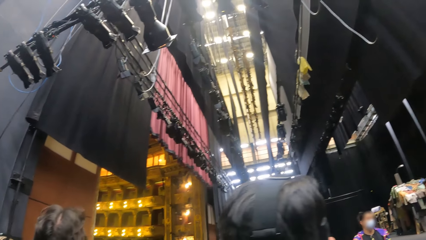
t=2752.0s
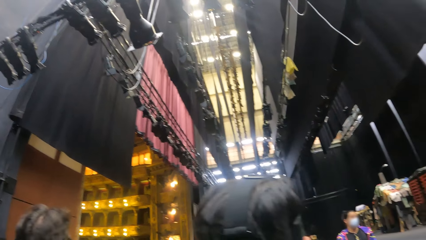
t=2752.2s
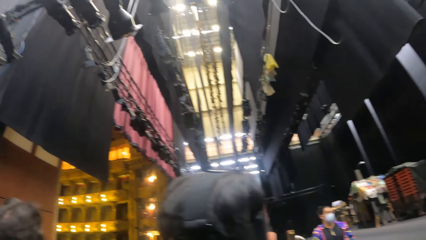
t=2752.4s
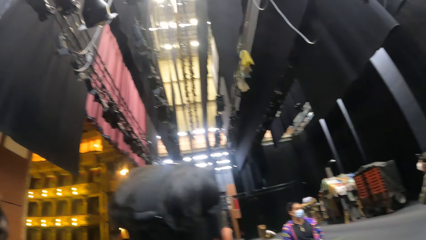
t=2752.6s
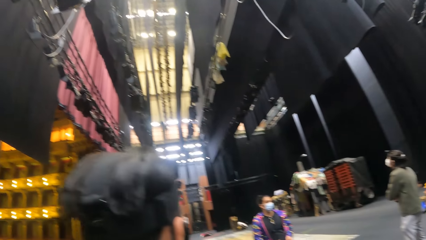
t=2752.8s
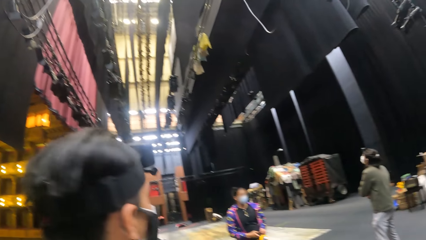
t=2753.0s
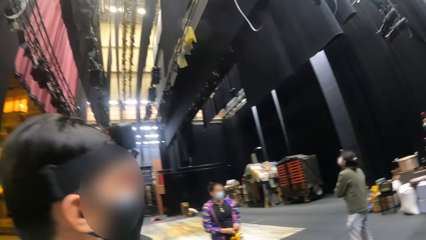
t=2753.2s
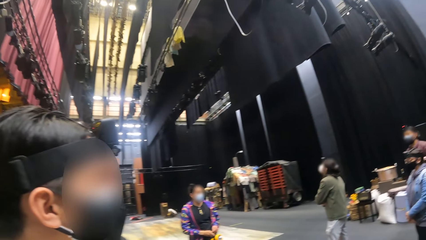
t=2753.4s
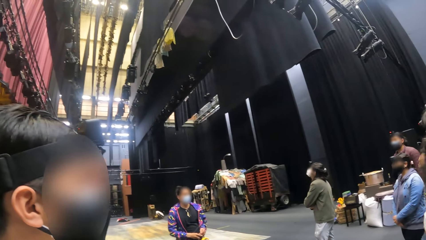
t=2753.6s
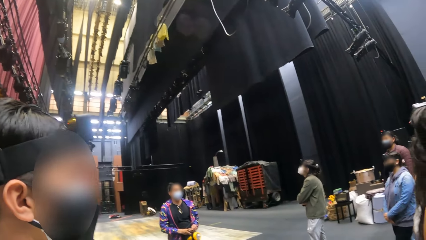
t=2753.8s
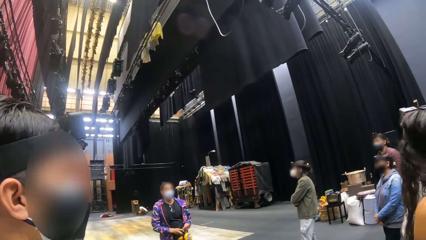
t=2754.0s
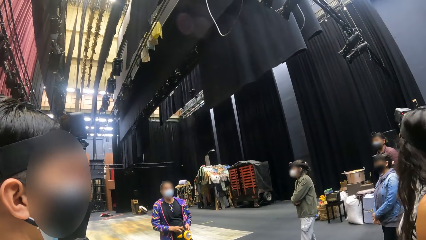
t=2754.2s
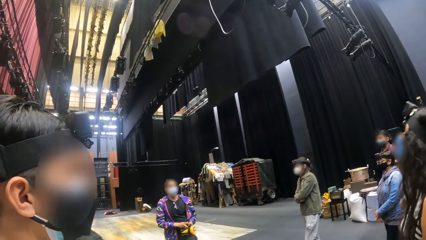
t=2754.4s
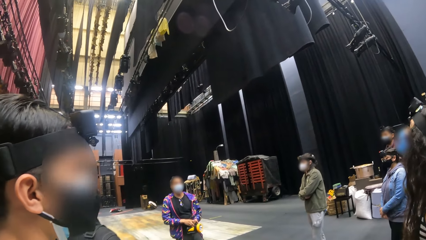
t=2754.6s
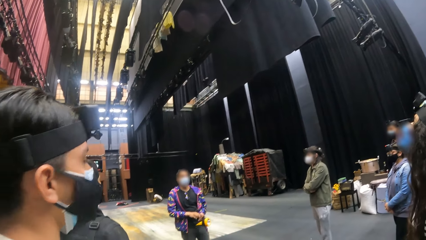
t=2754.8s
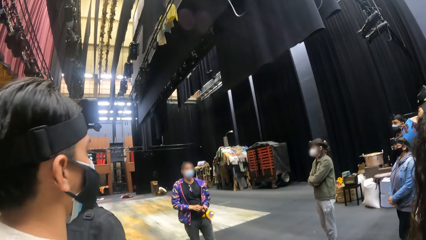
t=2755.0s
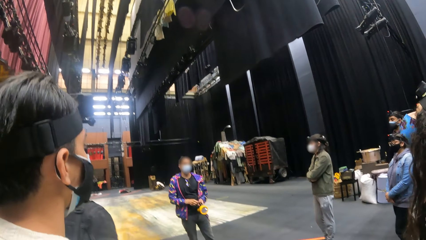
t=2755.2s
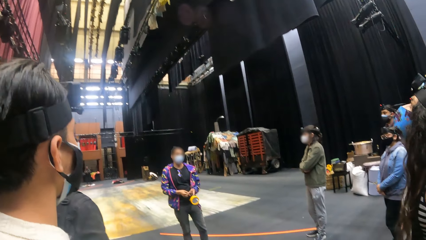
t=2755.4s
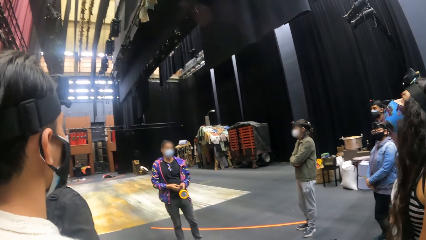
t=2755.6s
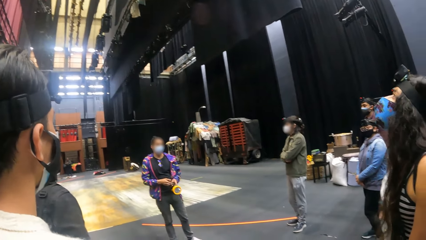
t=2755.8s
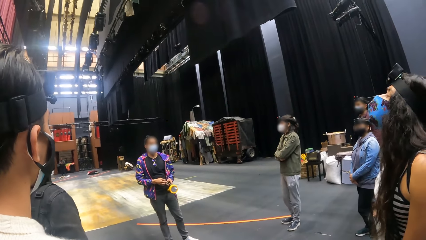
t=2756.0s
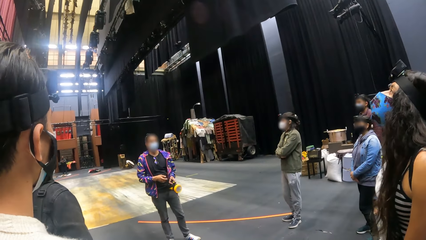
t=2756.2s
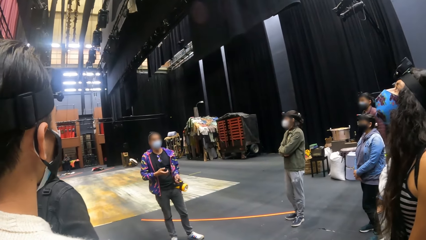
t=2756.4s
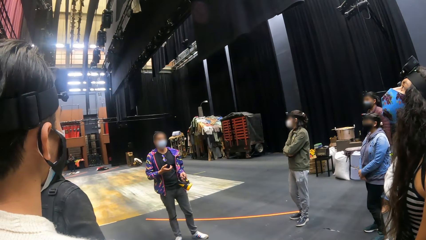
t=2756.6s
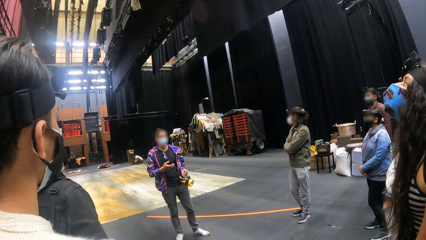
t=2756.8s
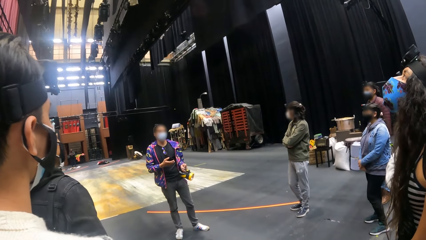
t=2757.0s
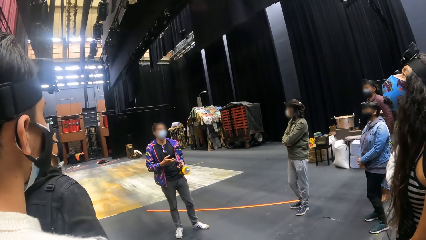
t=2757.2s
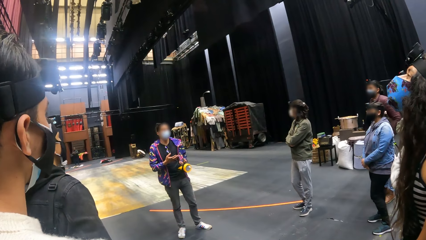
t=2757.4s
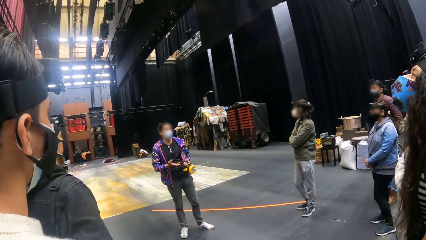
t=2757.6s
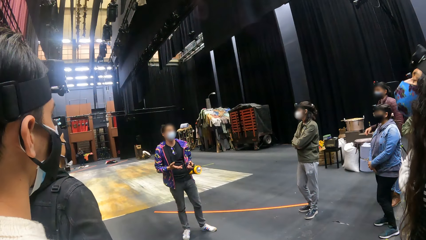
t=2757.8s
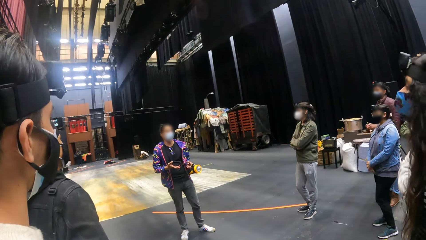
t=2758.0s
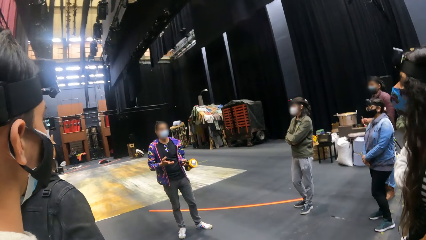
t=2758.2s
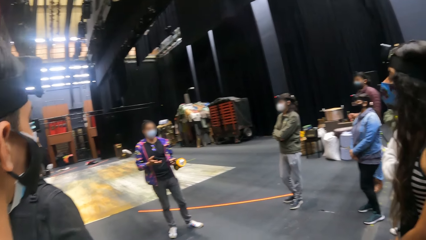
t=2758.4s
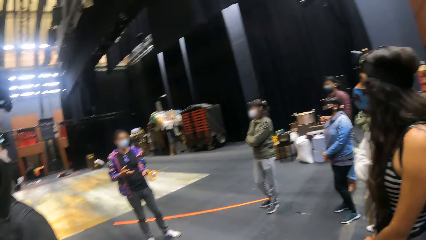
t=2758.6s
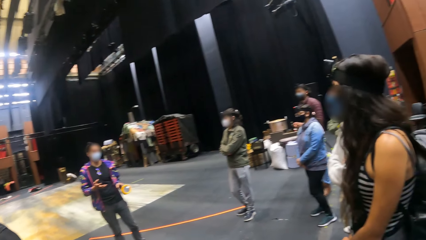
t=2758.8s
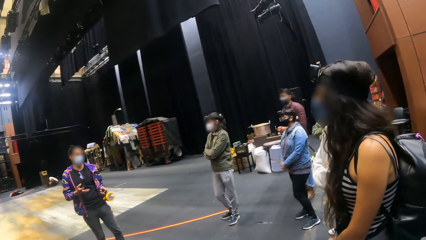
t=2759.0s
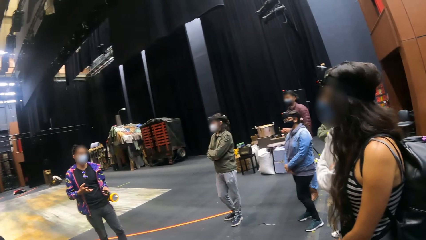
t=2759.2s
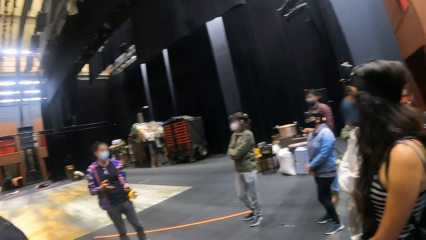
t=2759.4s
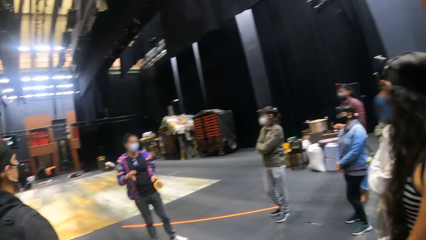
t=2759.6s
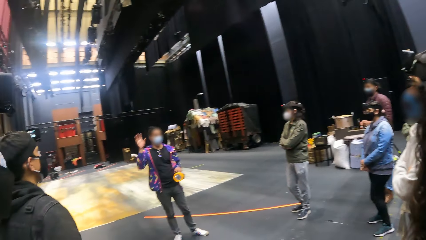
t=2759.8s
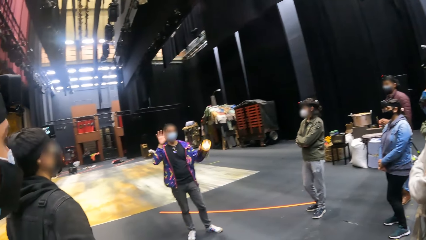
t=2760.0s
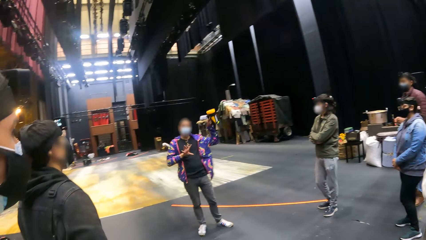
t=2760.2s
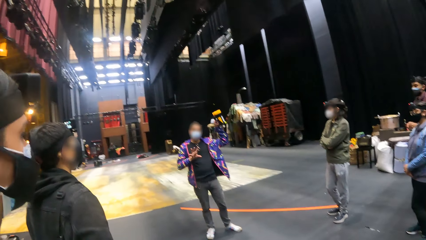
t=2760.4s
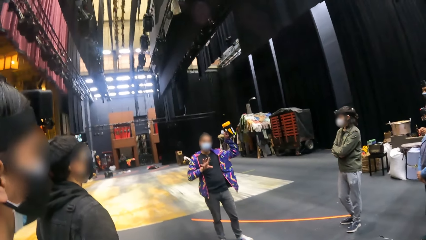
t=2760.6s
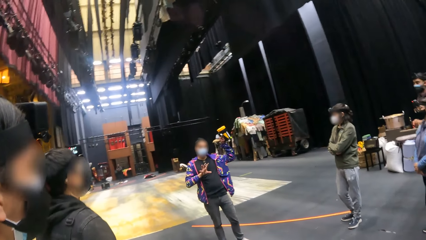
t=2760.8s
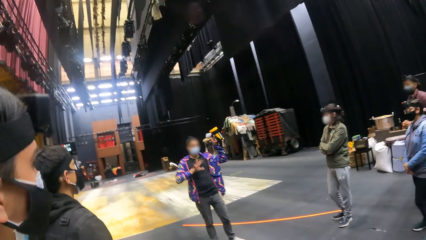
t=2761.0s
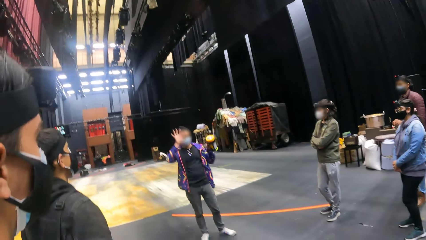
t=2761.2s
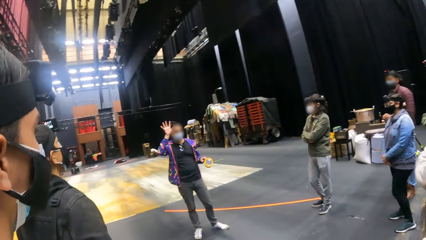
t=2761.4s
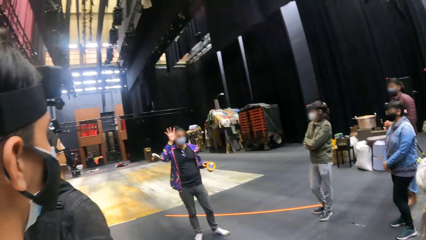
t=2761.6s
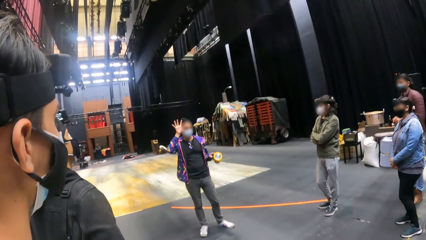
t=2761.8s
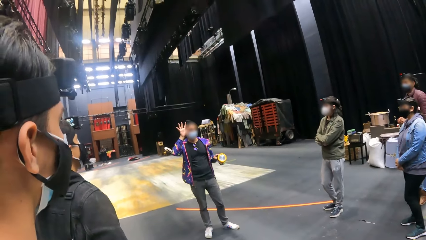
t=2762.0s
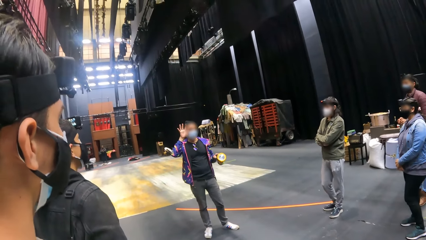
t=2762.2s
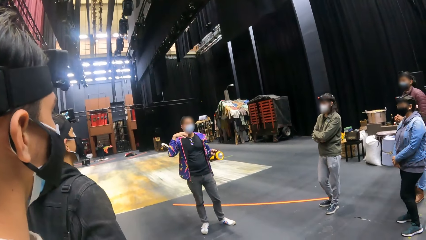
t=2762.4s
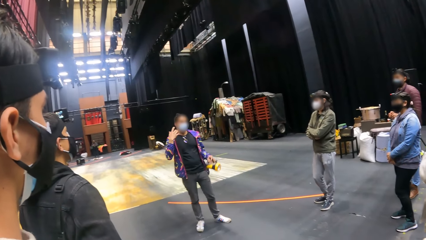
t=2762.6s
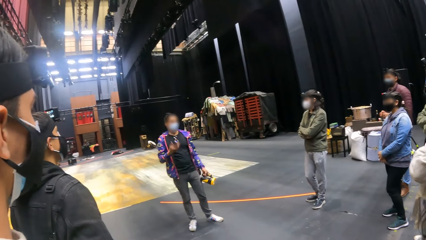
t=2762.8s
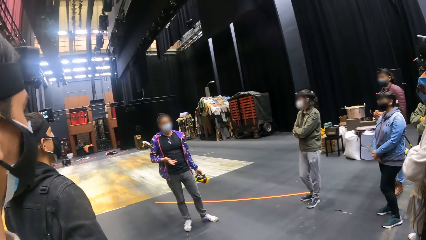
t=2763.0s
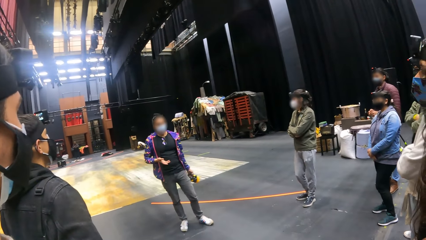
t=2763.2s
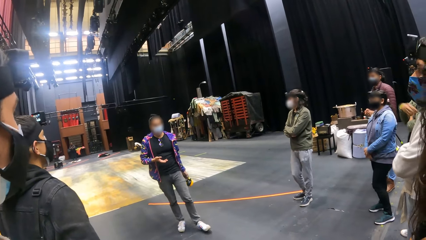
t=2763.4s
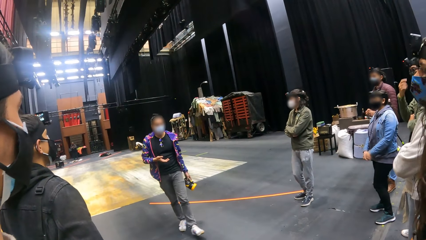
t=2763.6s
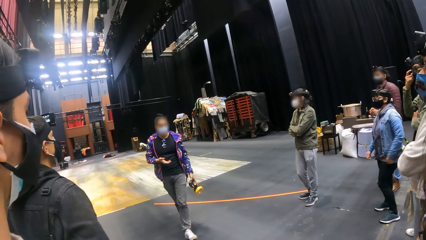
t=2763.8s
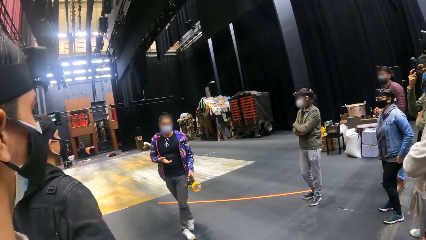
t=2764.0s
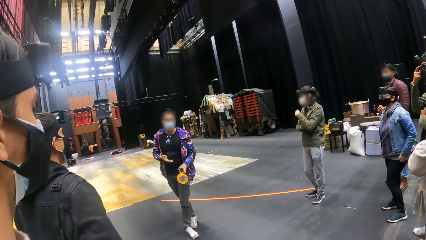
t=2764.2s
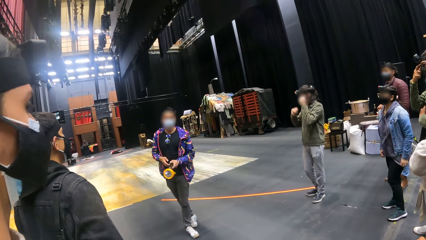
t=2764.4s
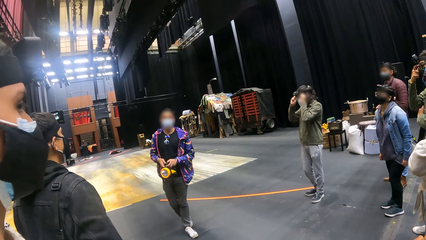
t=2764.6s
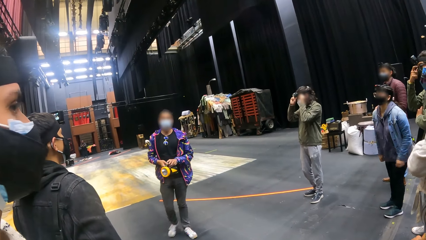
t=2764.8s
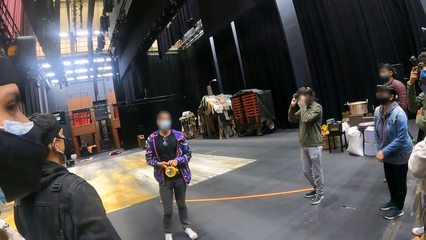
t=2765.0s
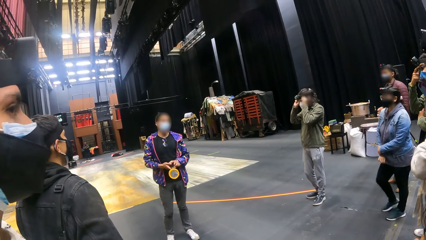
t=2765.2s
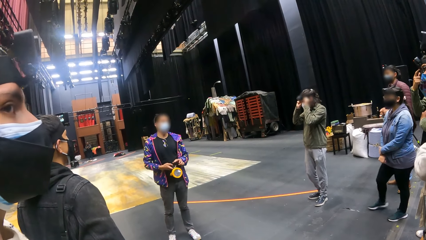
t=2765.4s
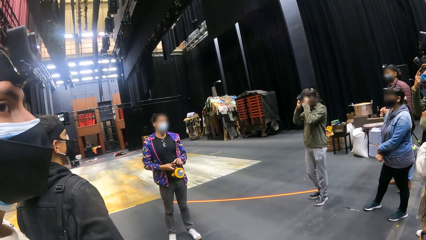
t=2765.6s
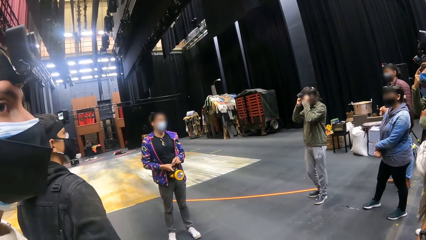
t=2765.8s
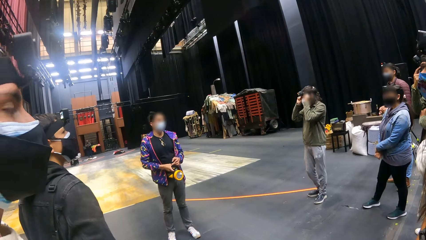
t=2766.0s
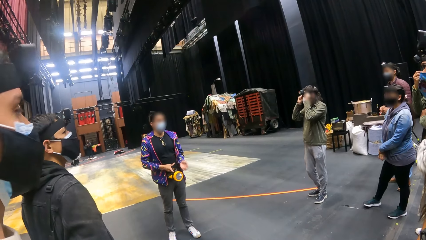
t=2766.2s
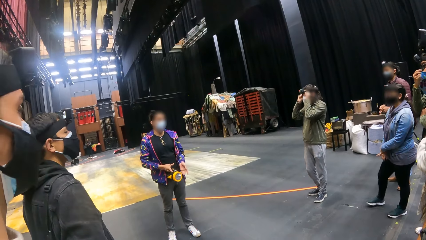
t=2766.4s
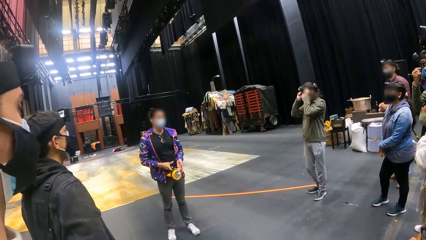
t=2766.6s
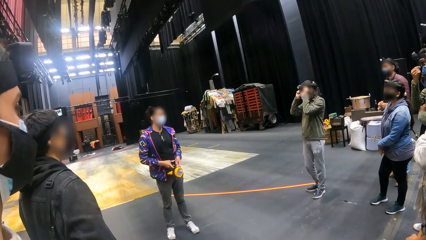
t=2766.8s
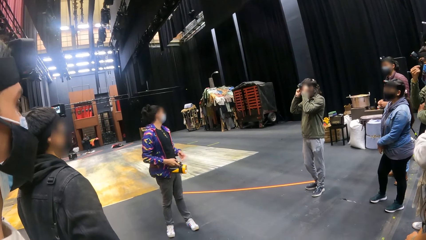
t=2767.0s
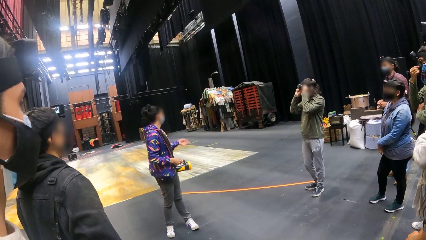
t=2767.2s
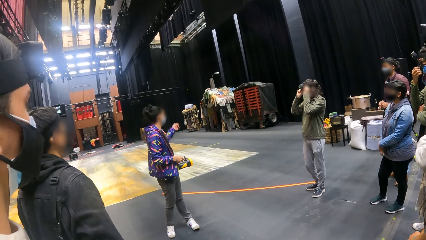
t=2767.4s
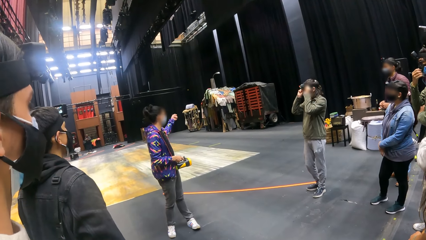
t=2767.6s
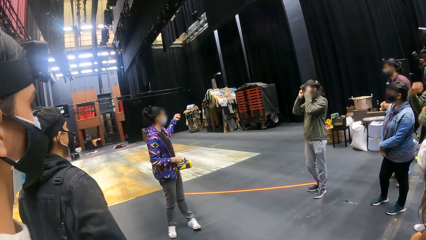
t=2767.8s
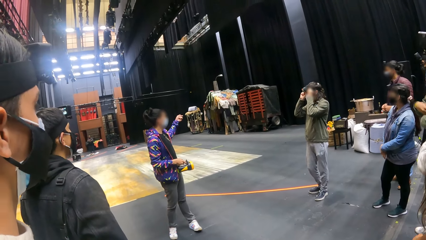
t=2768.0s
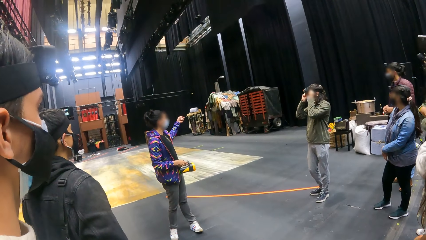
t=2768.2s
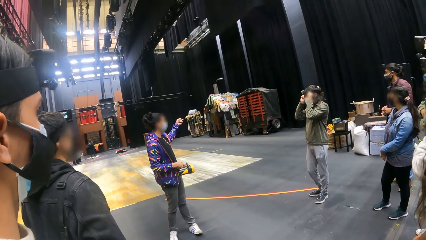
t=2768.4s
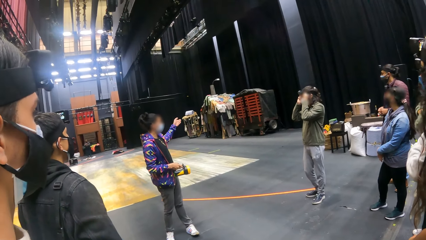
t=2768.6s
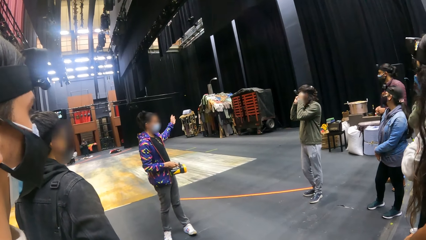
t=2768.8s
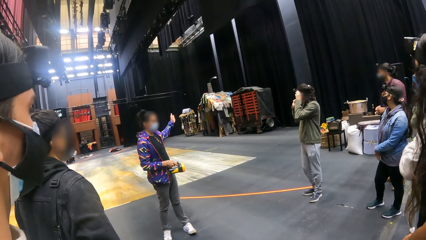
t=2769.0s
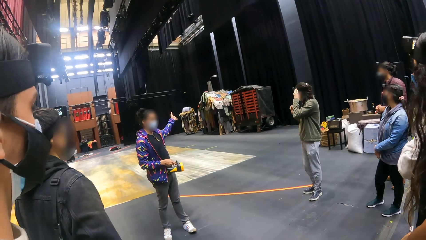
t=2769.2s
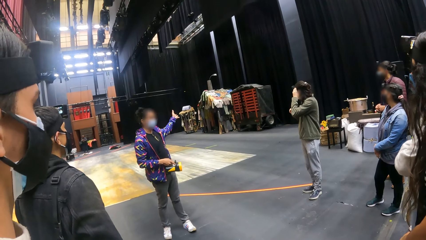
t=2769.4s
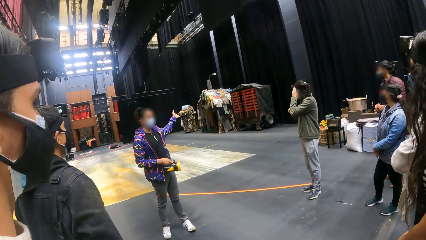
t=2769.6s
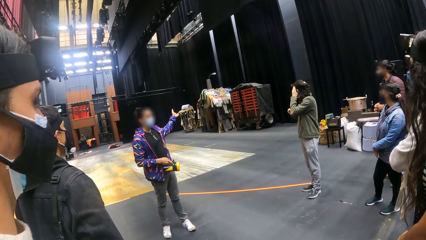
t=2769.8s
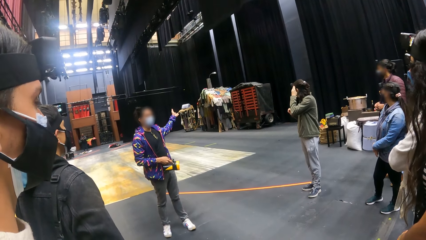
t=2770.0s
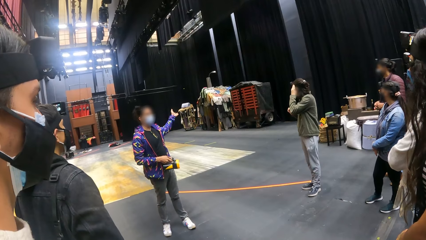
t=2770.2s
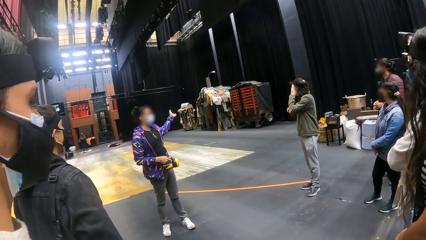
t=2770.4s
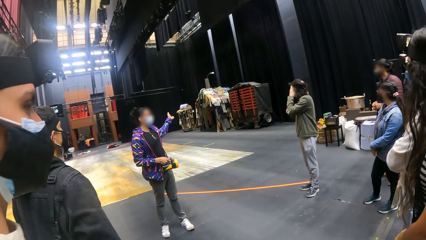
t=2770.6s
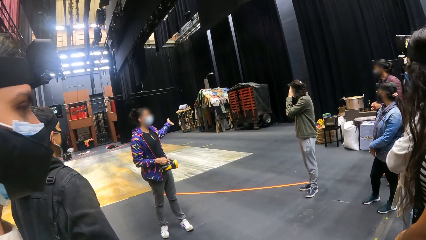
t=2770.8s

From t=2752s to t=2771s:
A man touches the lamp in his left hand with his right hand. Someone talks to the crowd. Another man scratches his face with his right hand. The first man passes the torch from his left hand to his right hand. A third man touches his face with both hands. The third man touches his face with his left hand.
